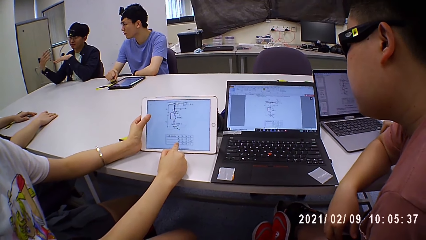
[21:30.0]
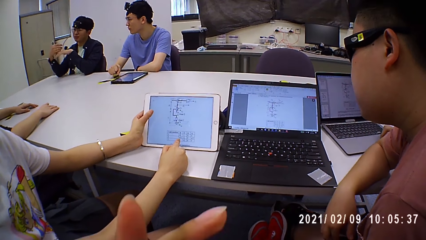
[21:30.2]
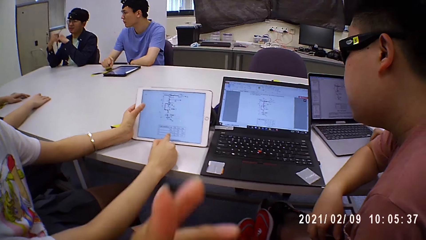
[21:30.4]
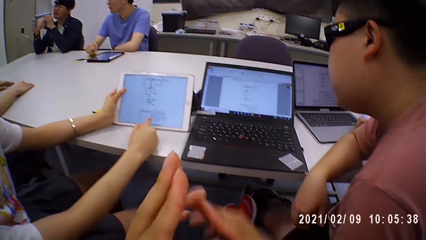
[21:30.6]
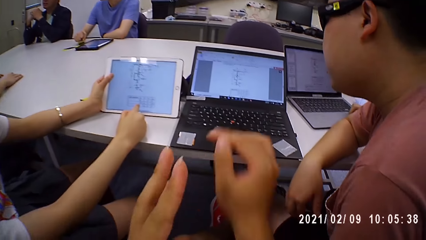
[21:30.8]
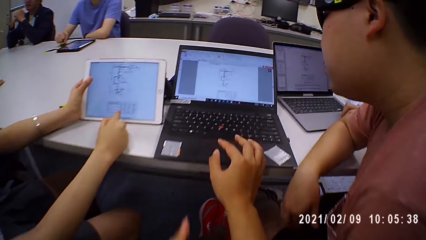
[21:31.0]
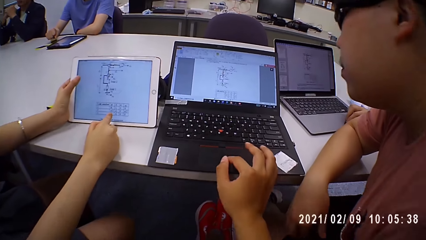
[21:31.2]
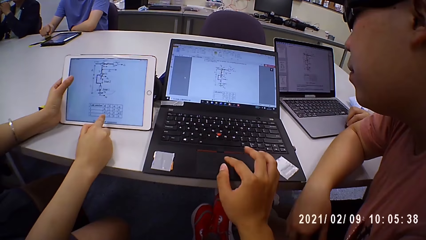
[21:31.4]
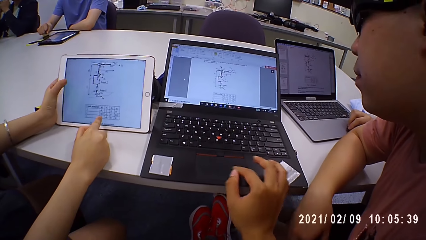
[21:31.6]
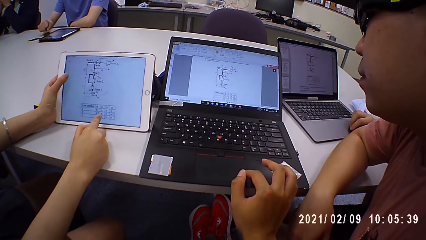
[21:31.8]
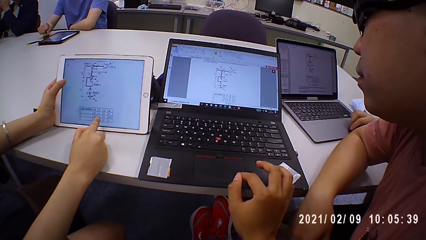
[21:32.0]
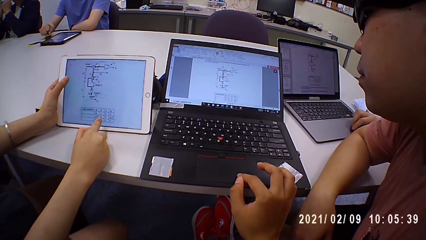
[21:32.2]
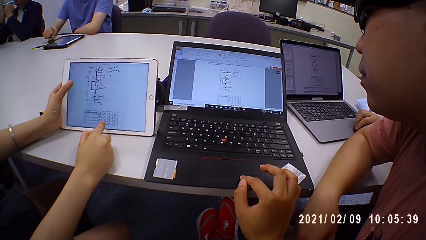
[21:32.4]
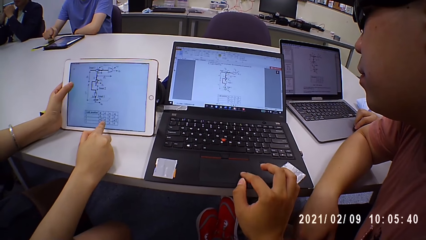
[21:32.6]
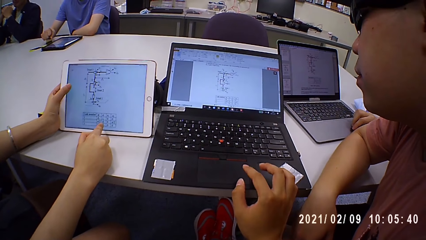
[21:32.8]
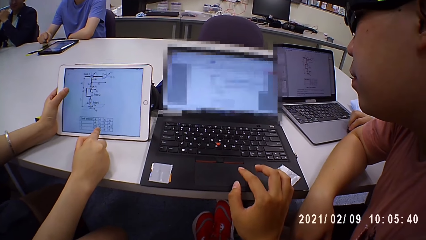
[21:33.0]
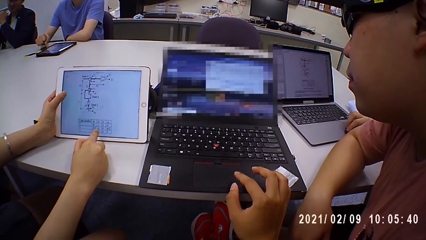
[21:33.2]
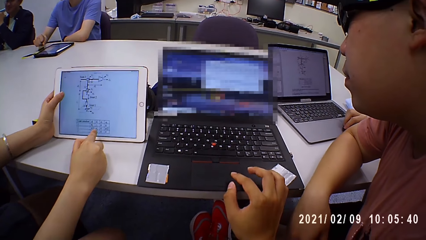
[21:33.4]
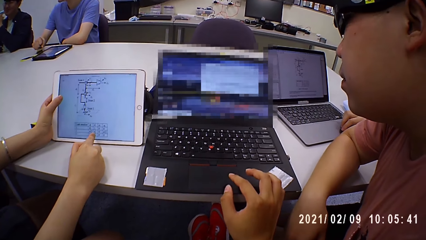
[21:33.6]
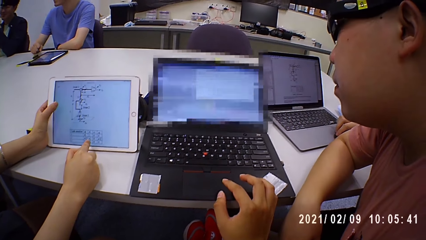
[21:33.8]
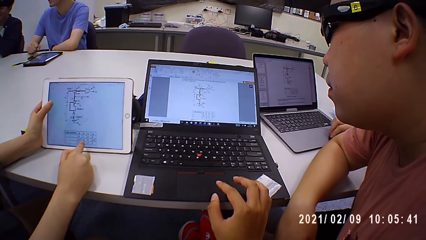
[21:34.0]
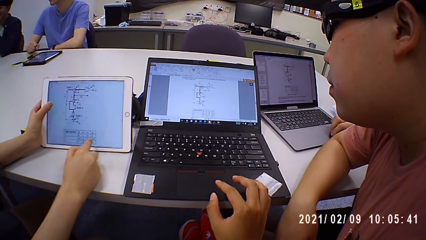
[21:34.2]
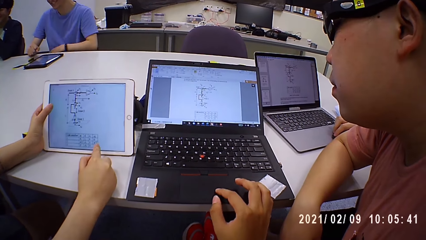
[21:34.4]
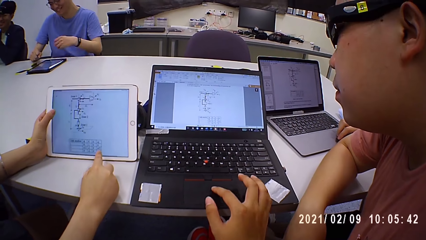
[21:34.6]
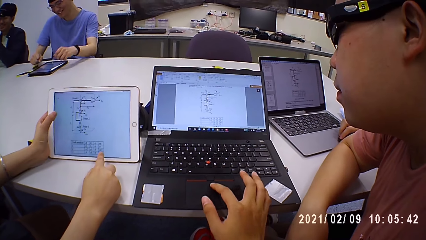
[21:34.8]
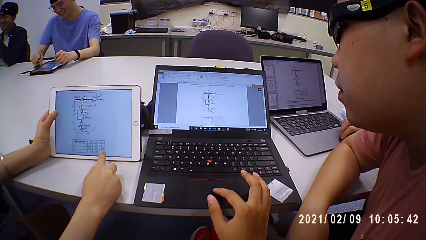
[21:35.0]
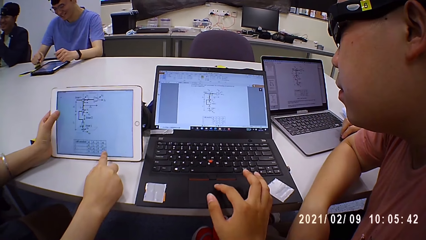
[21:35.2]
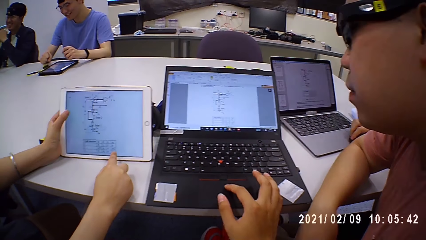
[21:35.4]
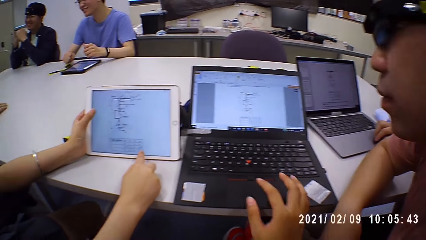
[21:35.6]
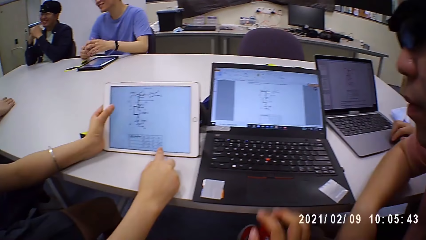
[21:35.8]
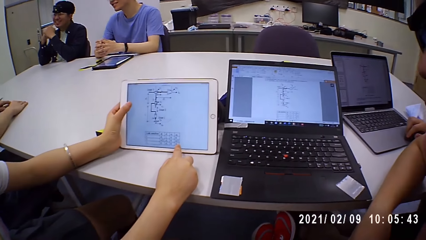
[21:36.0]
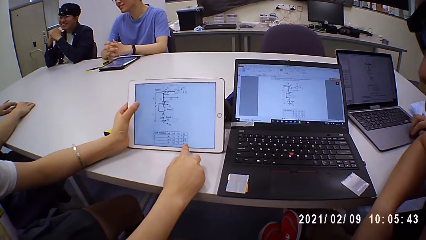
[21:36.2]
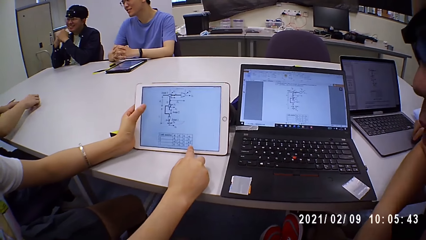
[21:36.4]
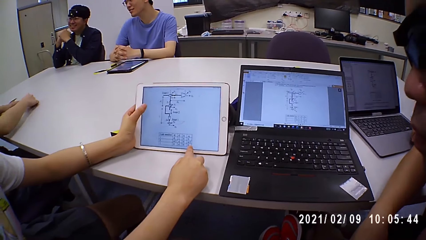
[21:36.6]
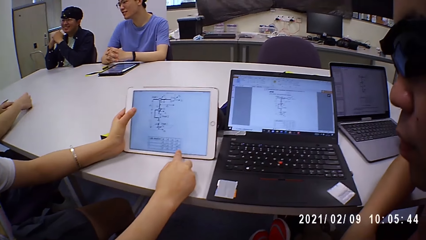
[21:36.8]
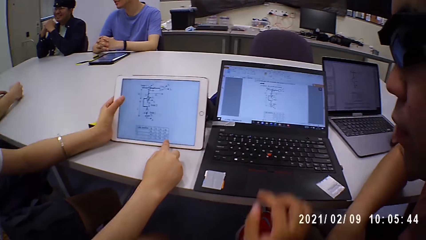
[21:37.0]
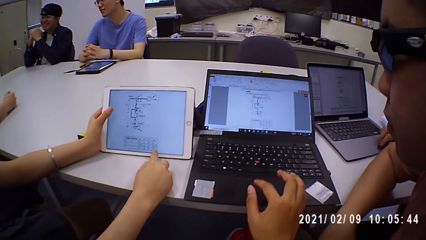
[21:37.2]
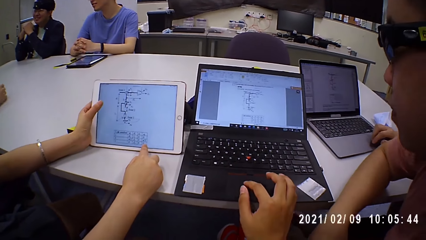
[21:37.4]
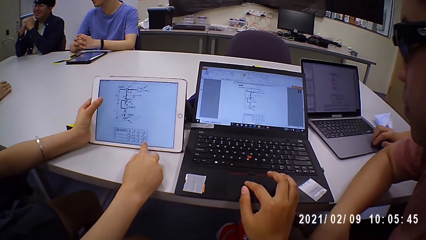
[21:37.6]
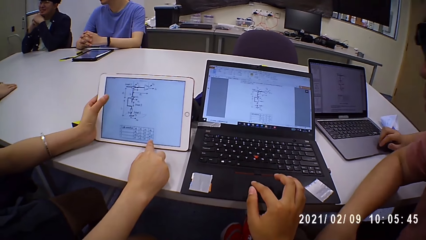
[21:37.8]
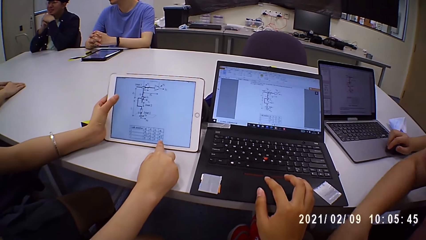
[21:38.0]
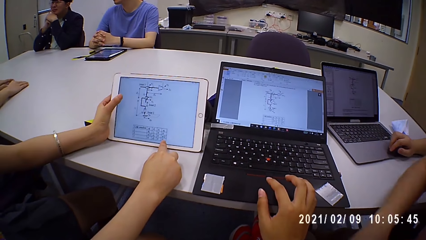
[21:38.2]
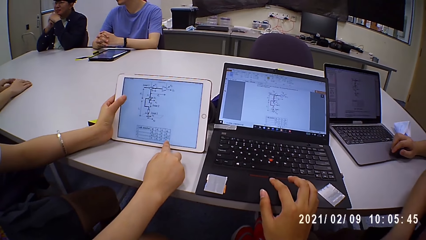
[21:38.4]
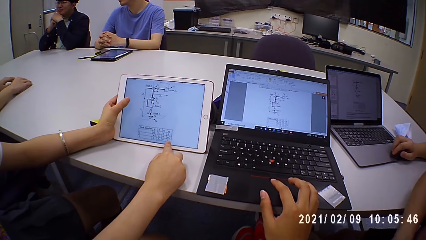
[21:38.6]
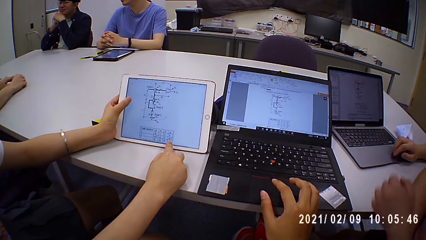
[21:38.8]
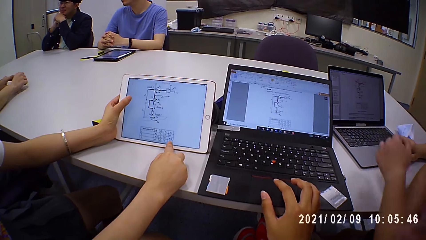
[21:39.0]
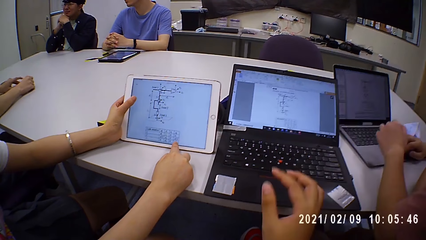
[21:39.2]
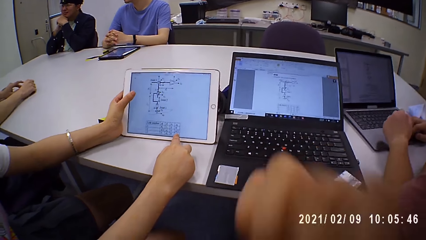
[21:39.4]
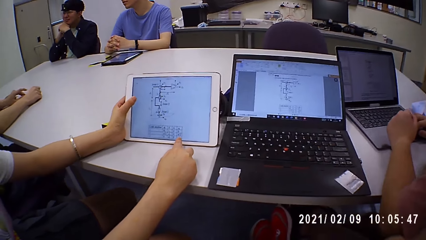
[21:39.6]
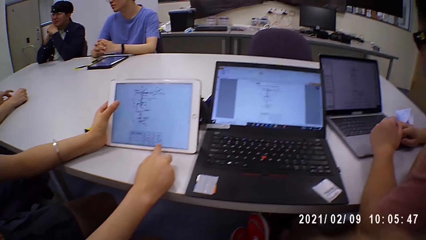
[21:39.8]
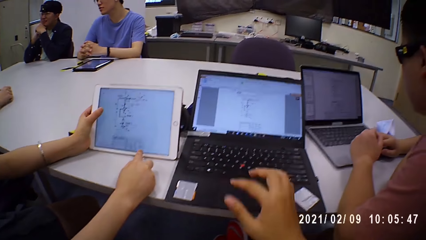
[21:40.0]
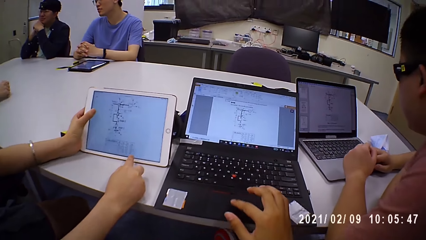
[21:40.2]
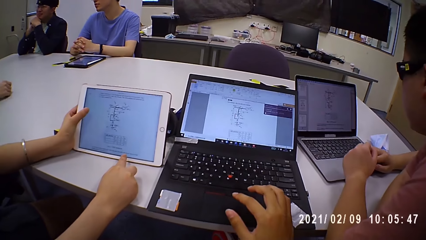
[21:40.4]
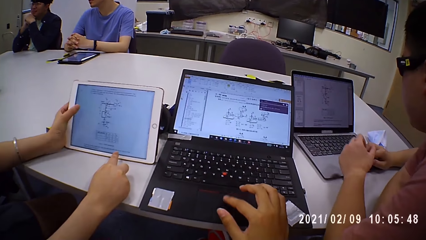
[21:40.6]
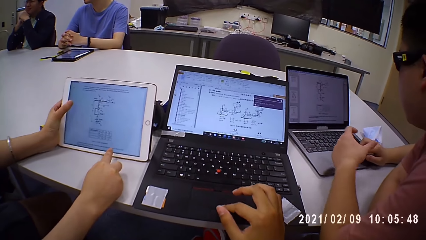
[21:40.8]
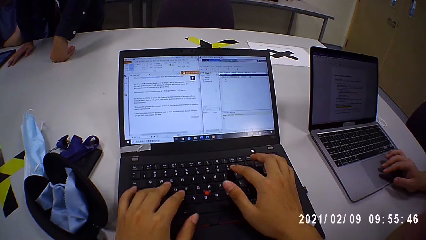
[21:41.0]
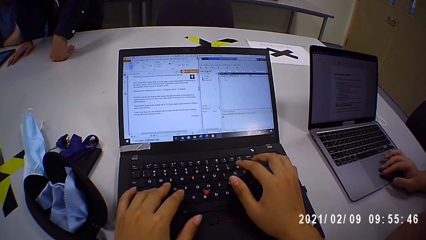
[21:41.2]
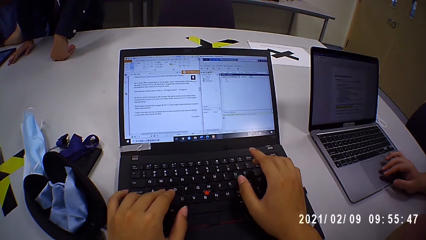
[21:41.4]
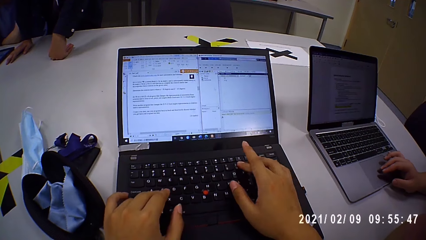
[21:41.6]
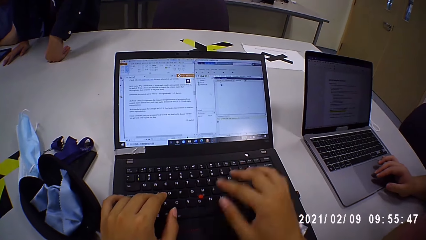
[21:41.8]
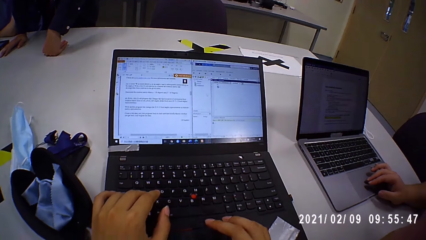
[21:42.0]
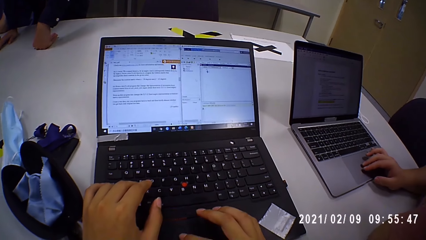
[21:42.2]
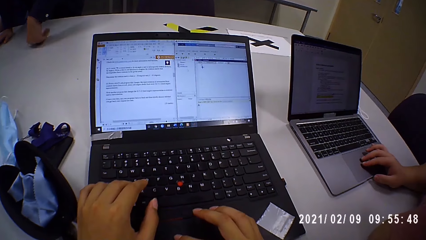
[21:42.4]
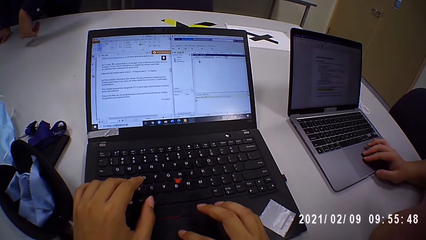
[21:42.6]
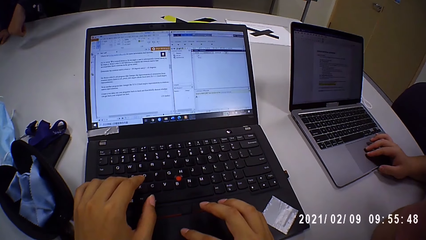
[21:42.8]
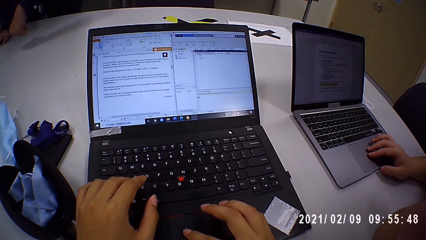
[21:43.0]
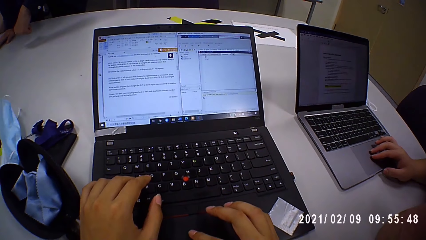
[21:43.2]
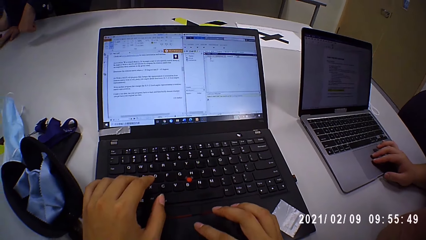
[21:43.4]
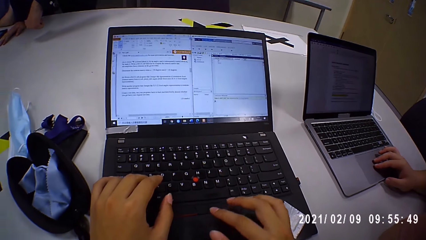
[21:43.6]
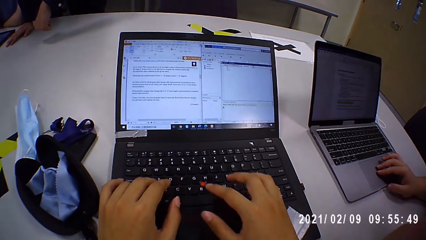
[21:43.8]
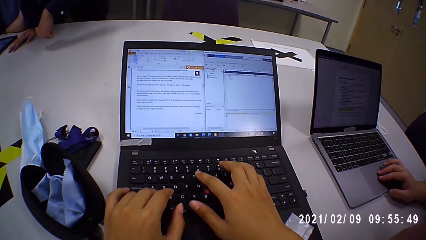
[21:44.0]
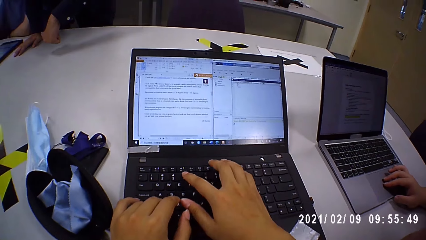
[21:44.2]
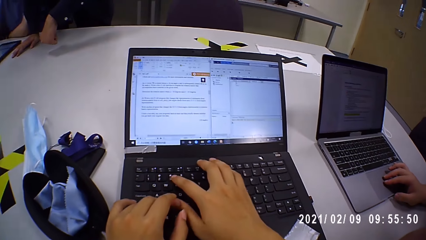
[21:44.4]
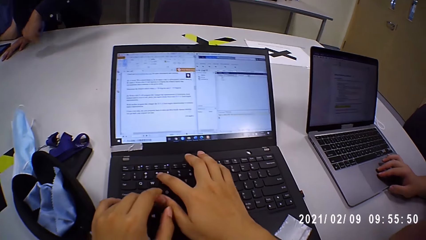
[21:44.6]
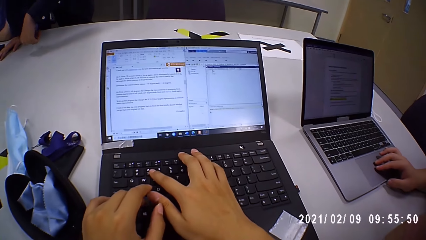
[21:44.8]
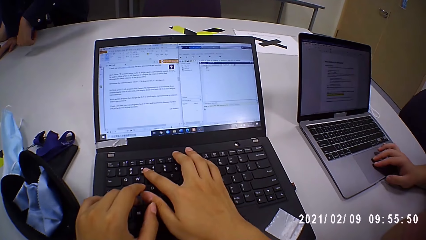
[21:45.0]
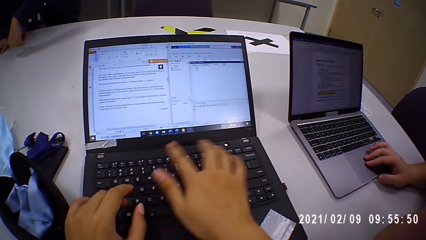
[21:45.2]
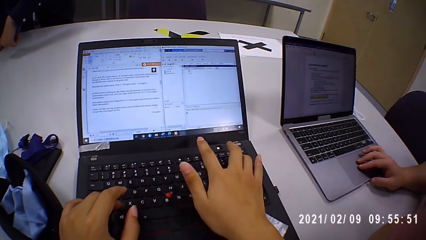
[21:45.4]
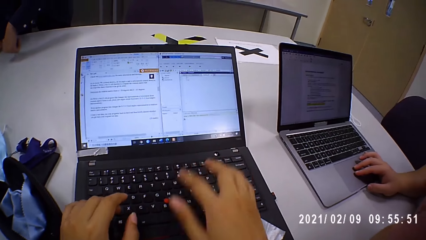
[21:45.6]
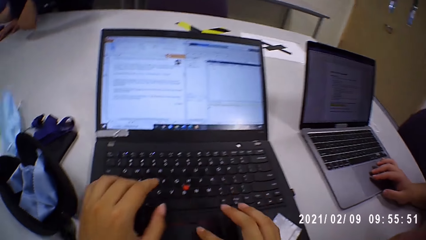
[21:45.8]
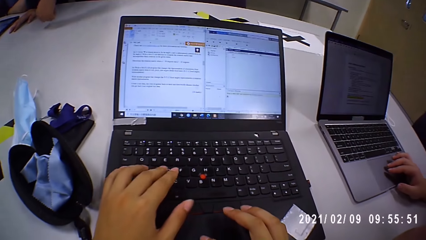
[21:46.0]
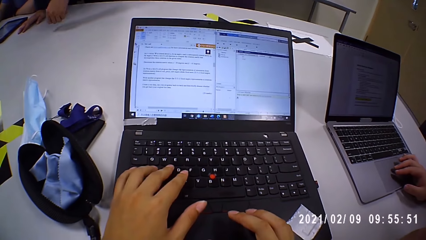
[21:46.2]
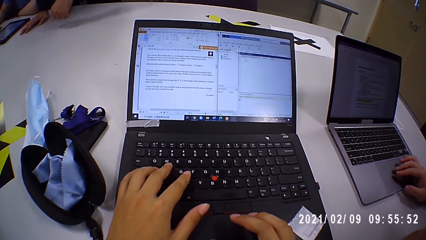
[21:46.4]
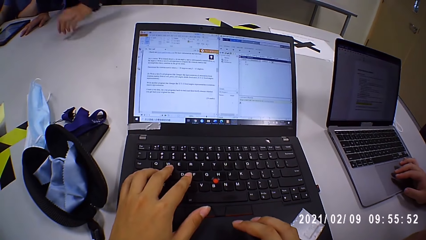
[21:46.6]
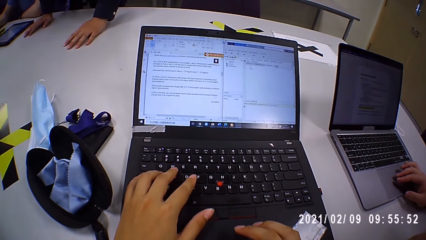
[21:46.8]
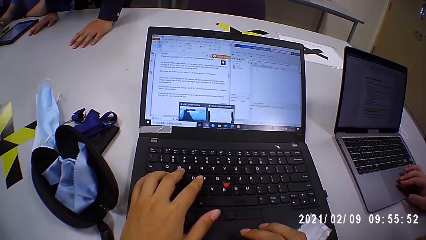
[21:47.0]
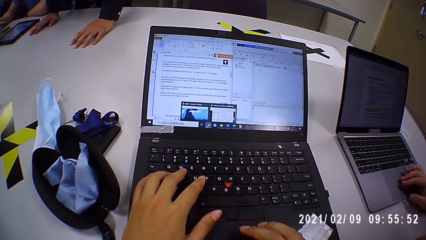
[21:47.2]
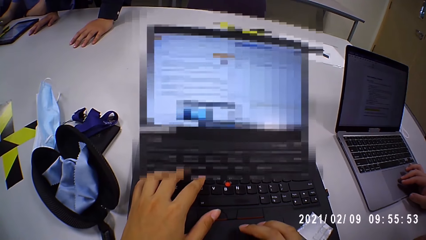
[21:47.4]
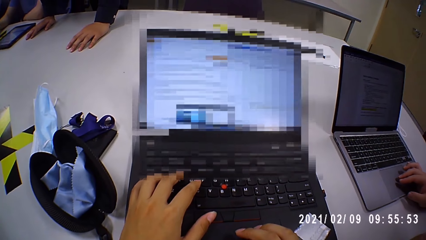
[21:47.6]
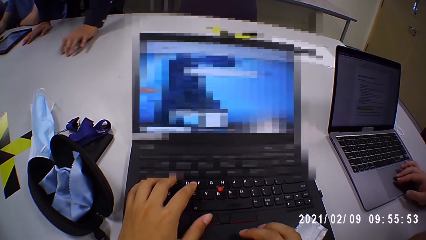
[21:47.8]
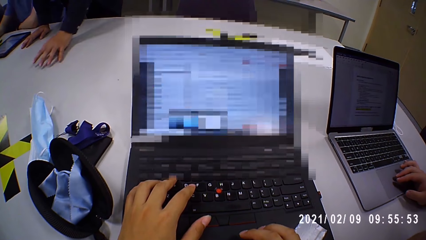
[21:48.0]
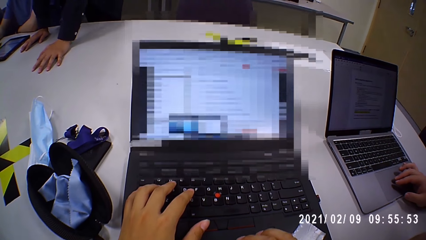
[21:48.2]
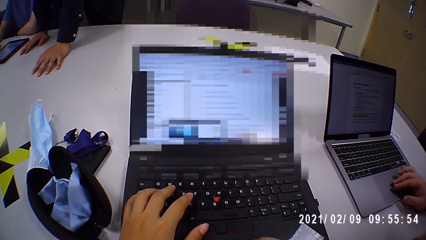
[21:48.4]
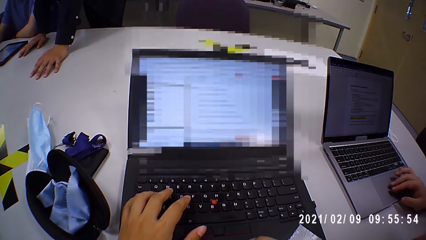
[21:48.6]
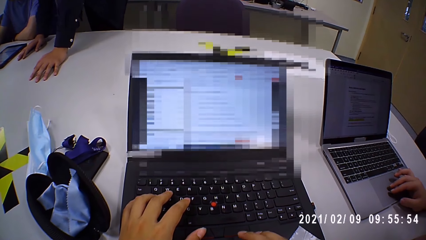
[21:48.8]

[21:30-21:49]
The camera wearer clicks on the laptop and browses the laptop. The person clicks on the laptop. The camera wearer types on the laptop.
